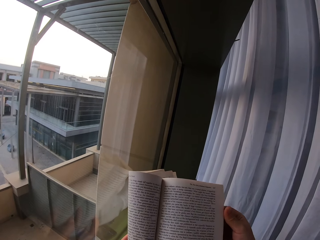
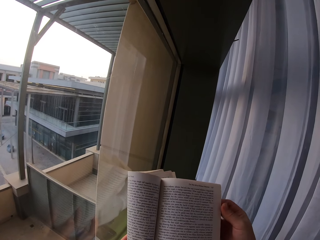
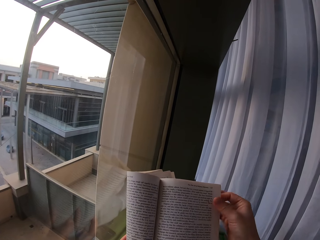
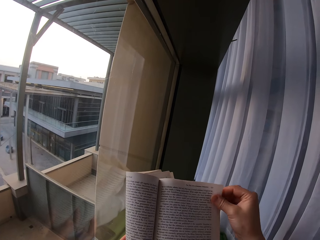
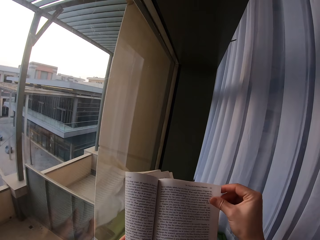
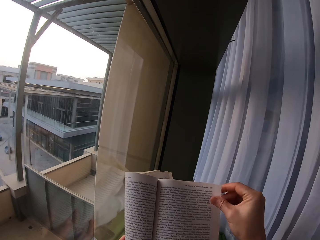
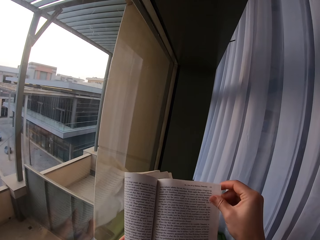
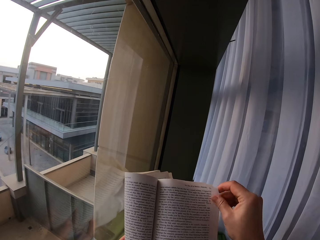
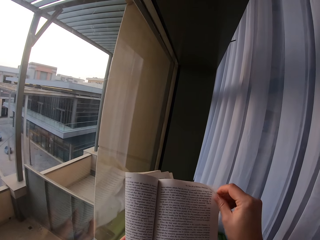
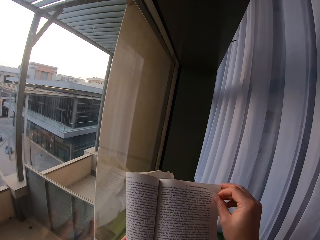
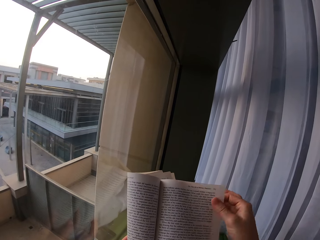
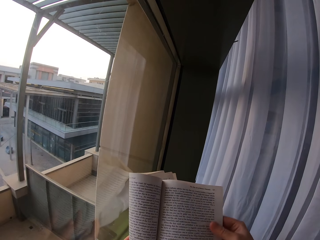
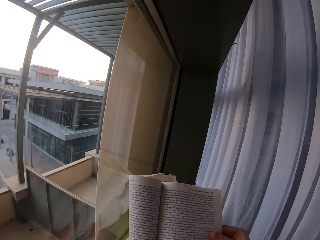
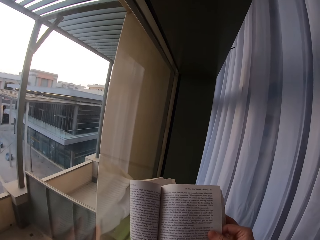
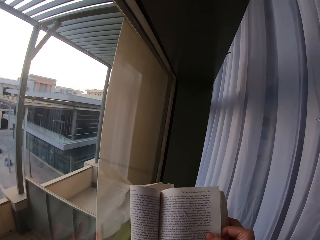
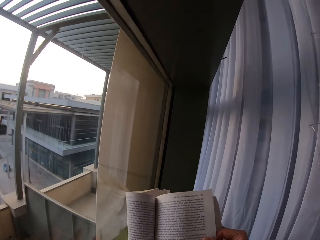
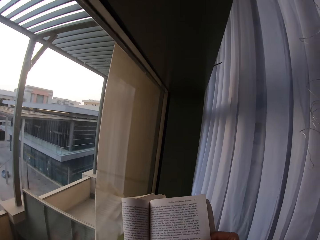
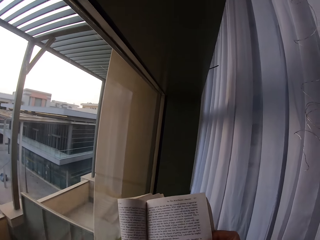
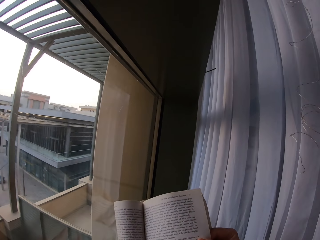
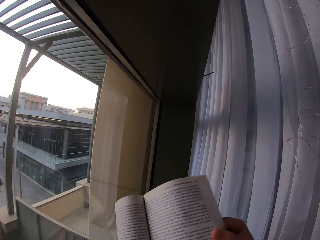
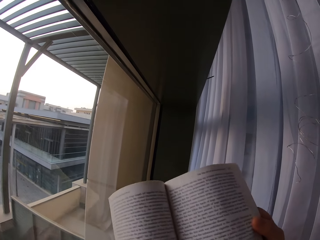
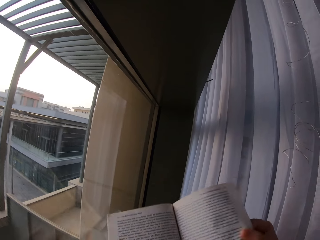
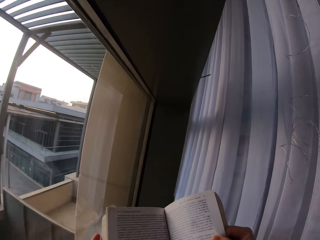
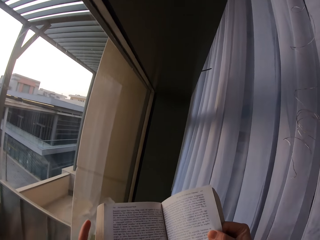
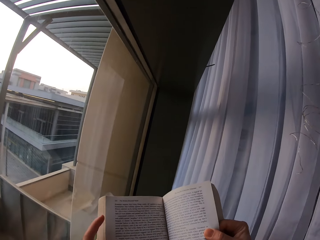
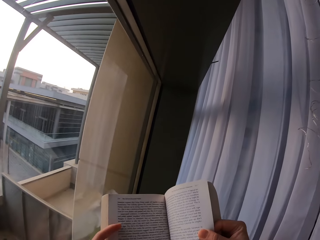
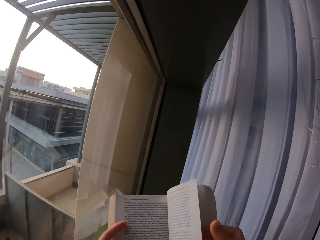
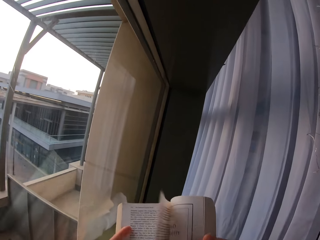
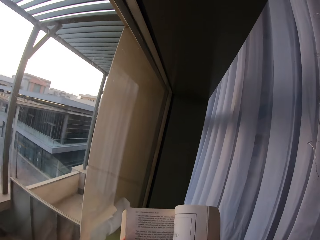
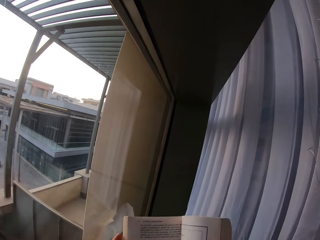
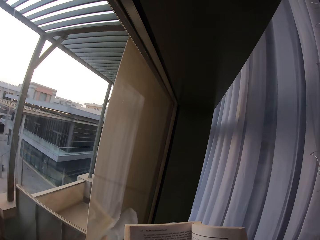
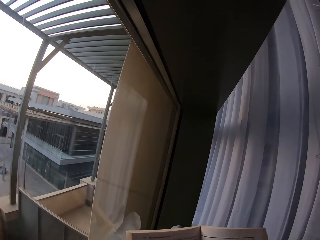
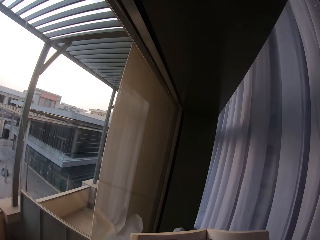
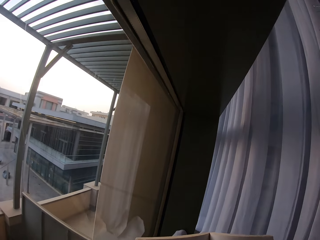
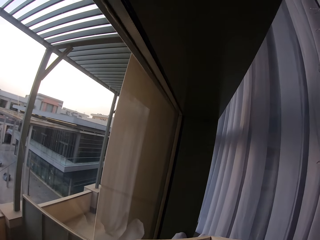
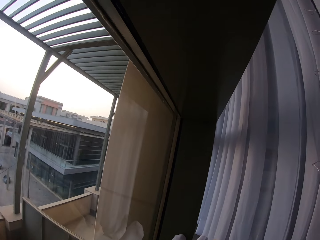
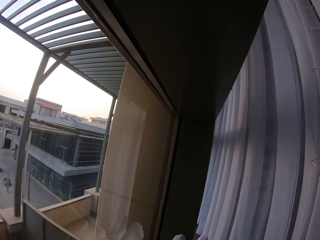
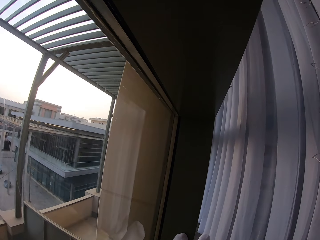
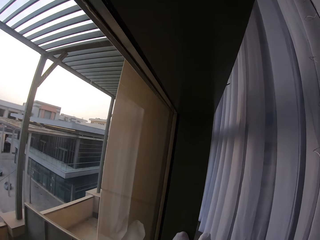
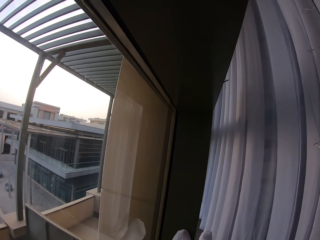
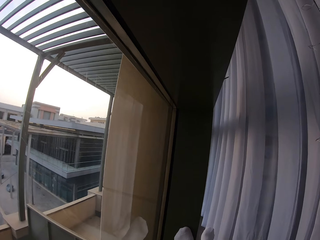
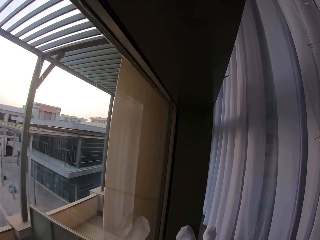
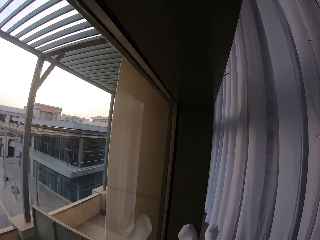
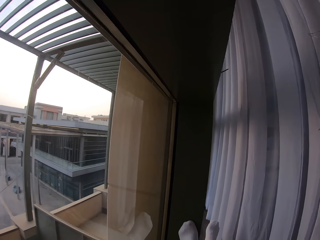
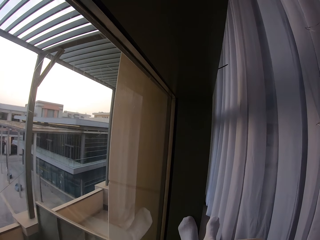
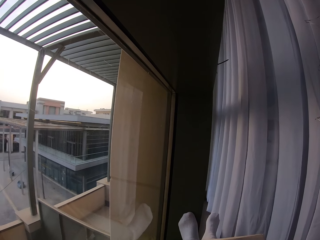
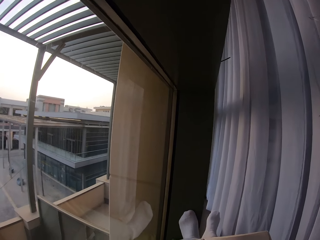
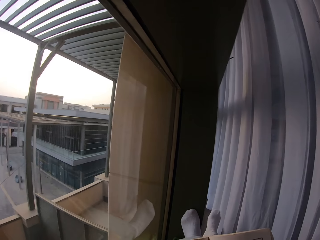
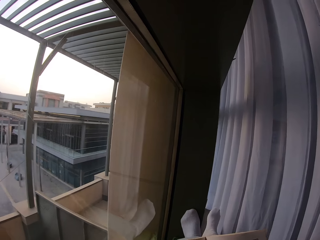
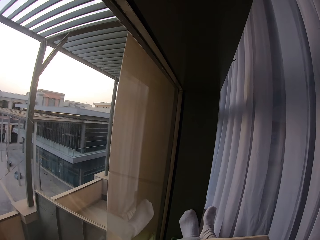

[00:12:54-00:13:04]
The camera wearer opens the next page of the book. They read the book.

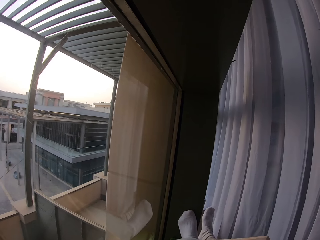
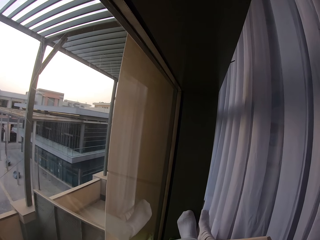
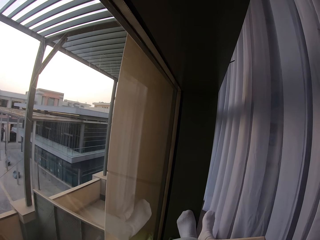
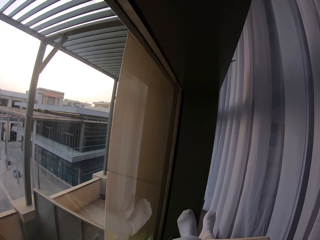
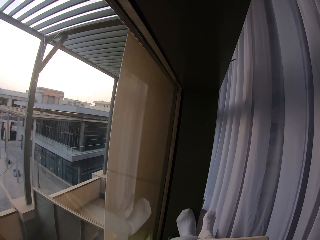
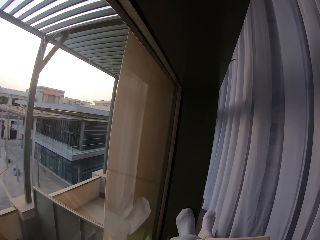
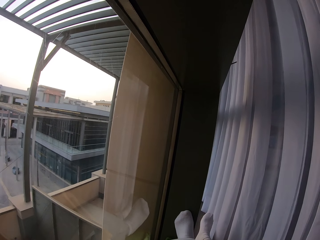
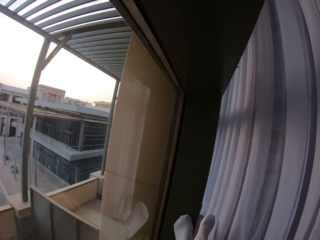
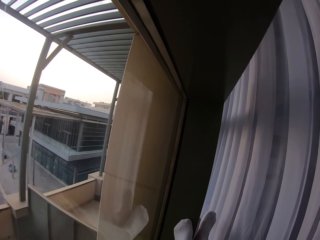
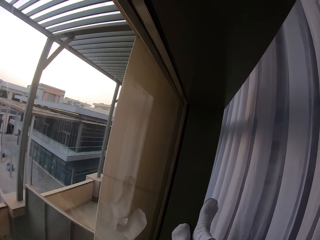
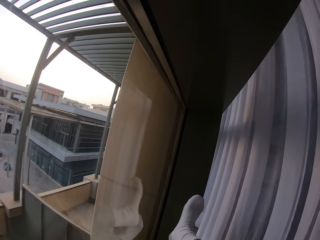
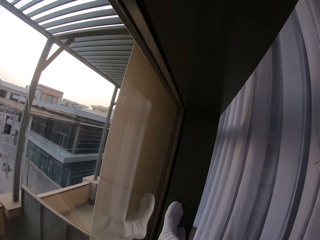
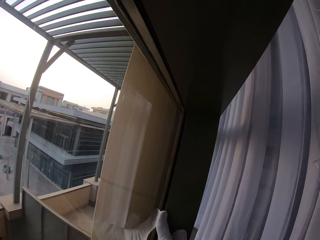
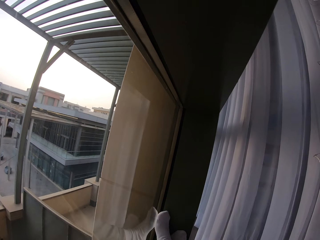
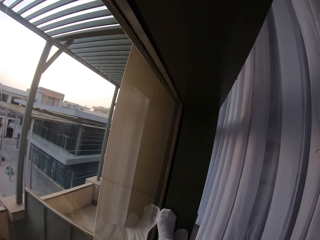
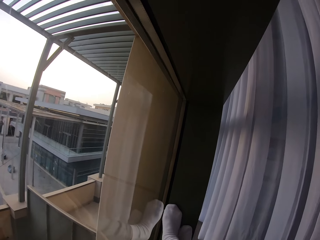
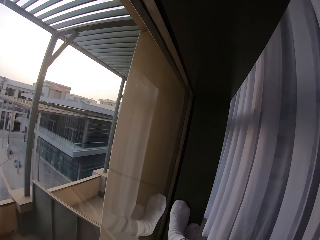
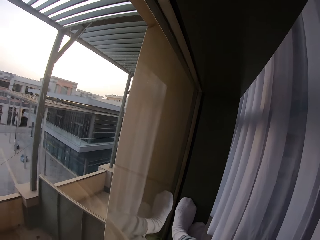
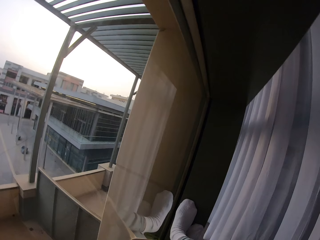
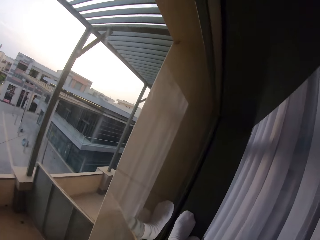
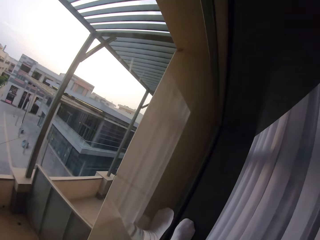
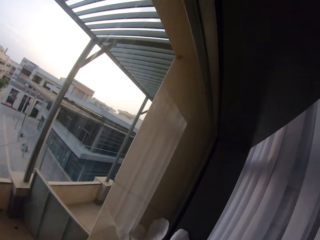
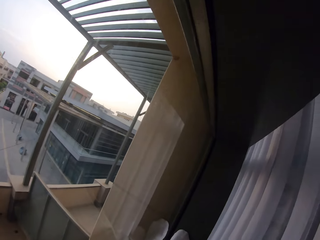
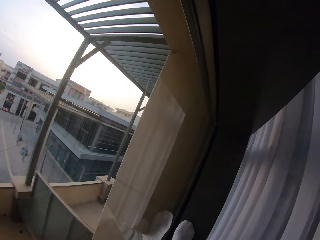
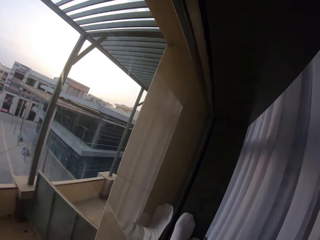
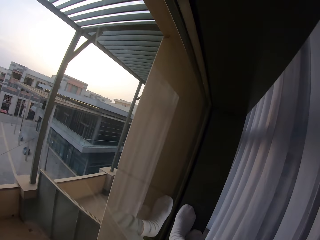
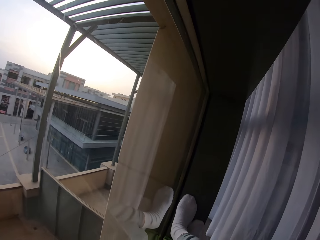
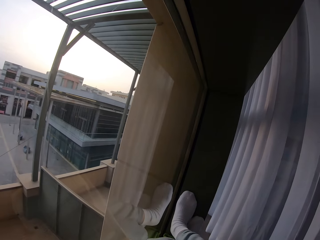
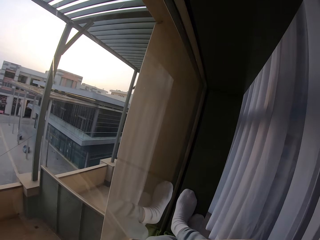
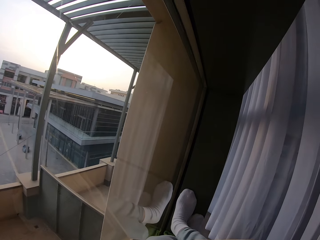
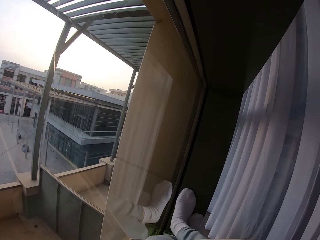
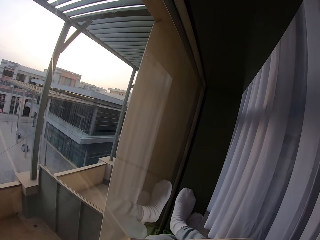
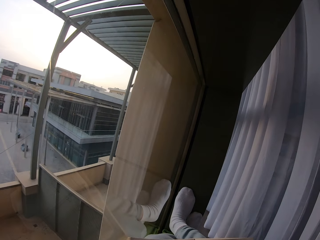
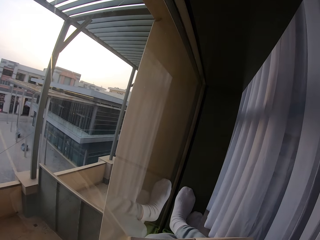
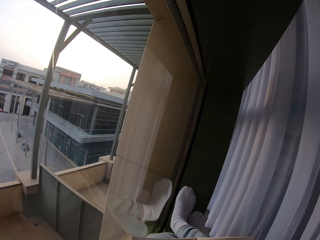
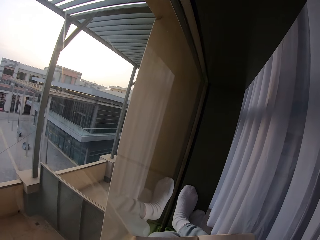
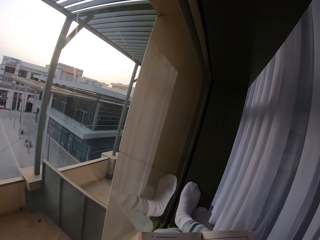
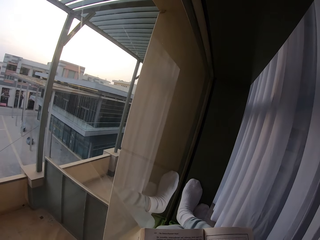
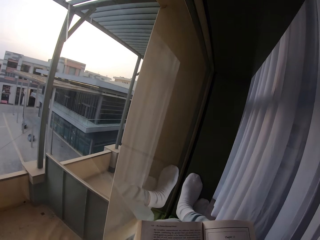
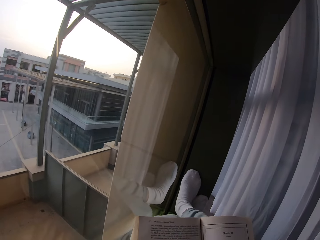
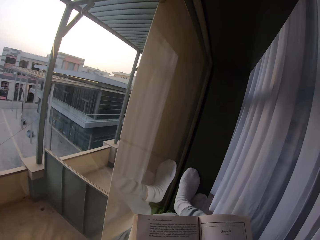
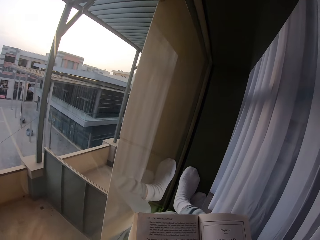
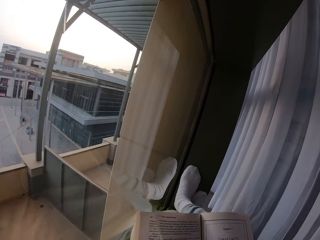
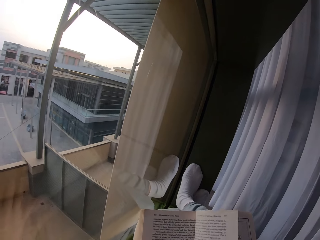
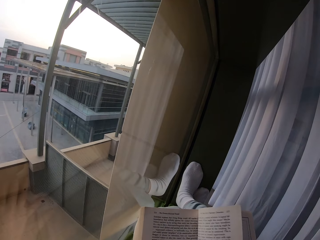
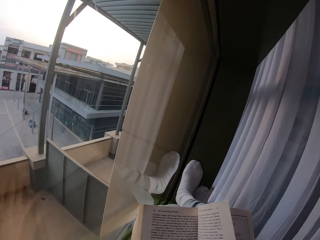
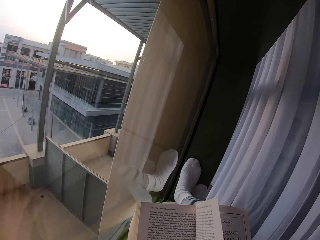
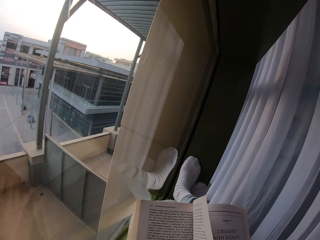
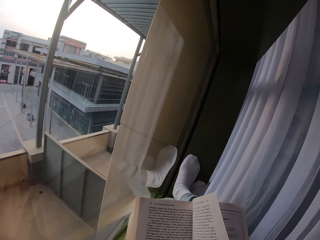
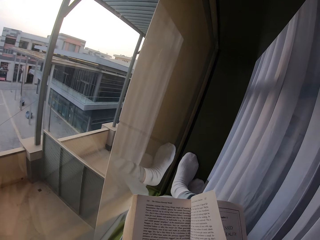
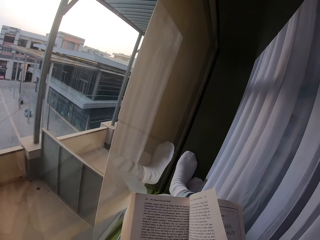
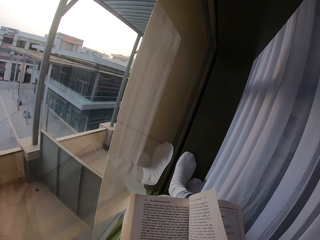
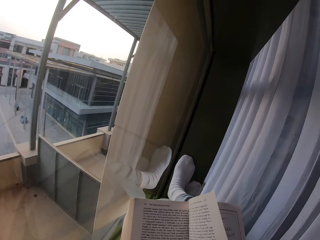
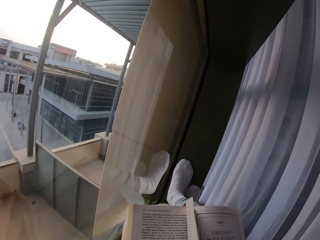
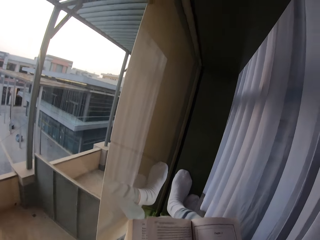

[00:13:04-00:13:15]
The camera wearer crosses his legs. He turns another page.
